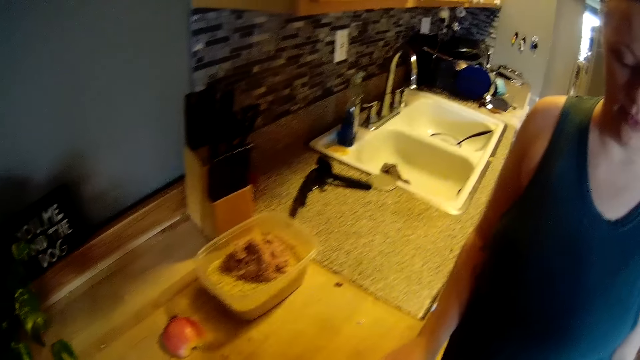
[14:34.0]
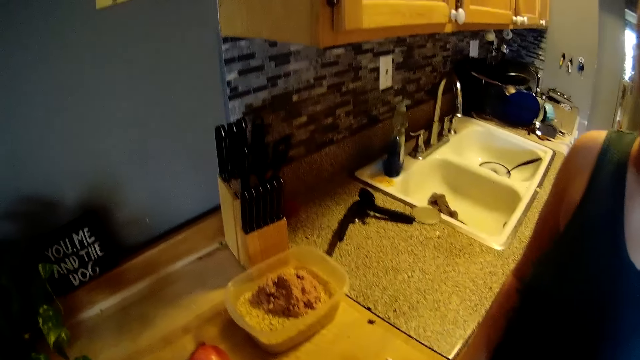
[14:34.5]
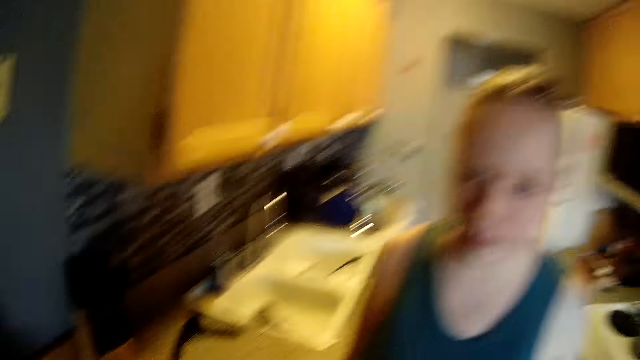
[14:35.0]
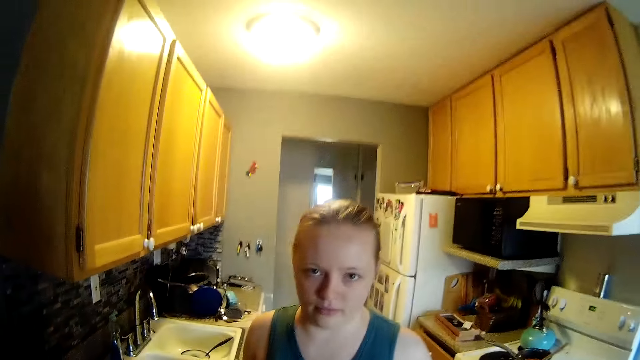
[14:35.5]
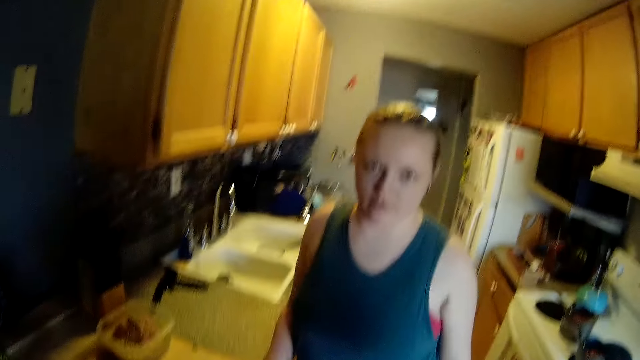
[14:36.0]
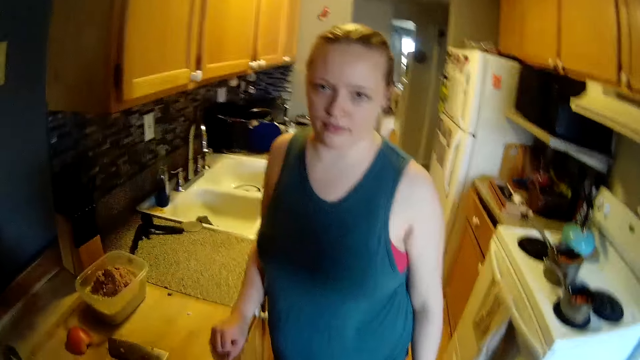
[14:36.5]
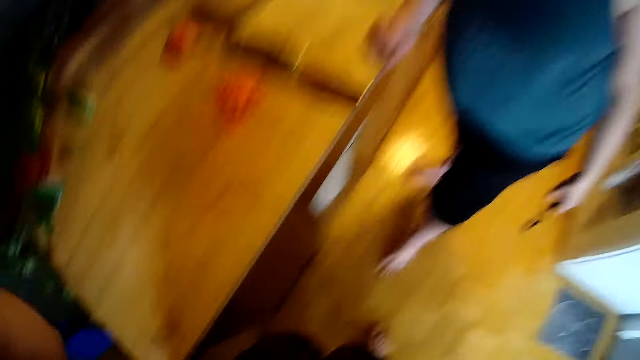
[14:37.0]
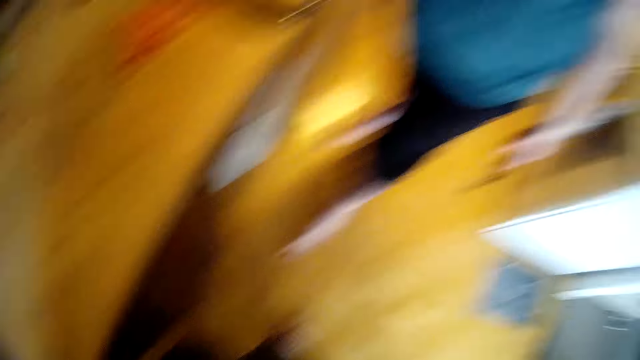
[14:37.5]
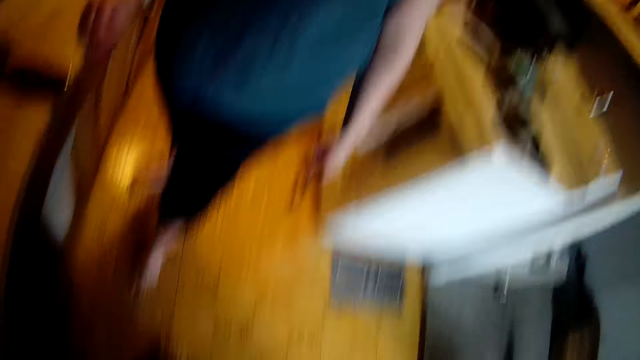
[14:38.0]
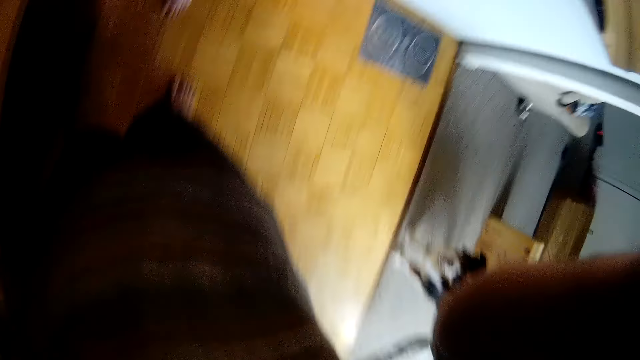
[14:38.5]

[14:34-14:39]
The camera wearer talks to a person.
